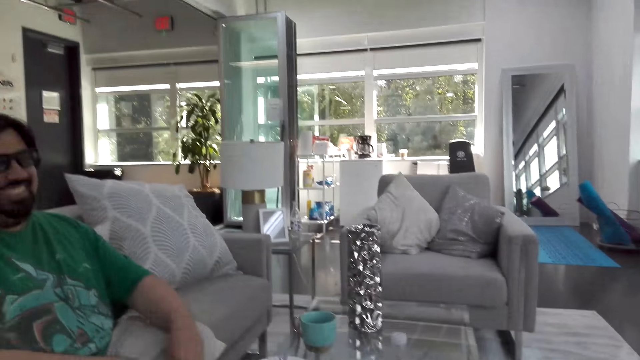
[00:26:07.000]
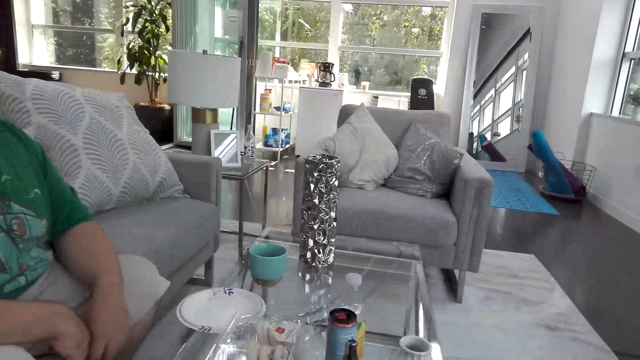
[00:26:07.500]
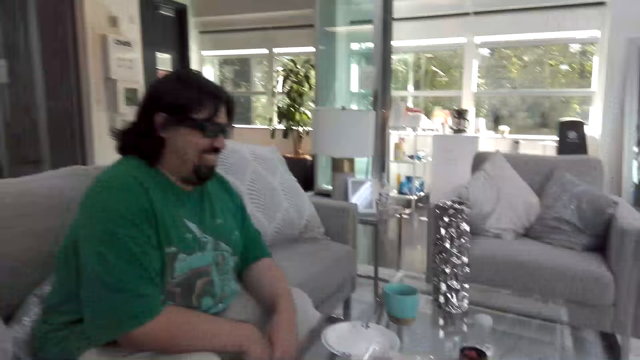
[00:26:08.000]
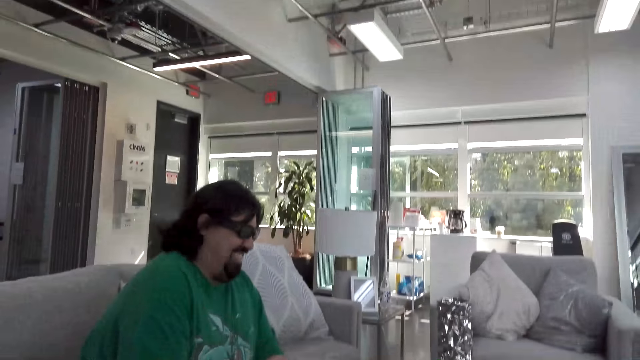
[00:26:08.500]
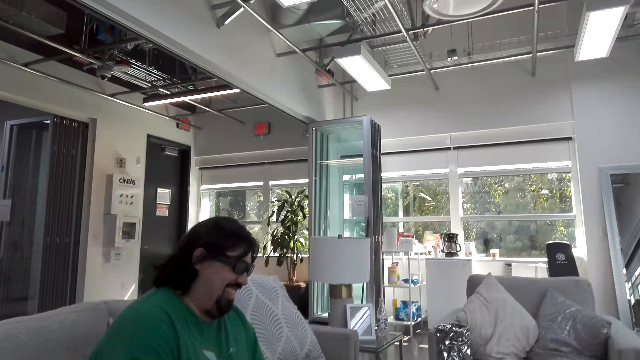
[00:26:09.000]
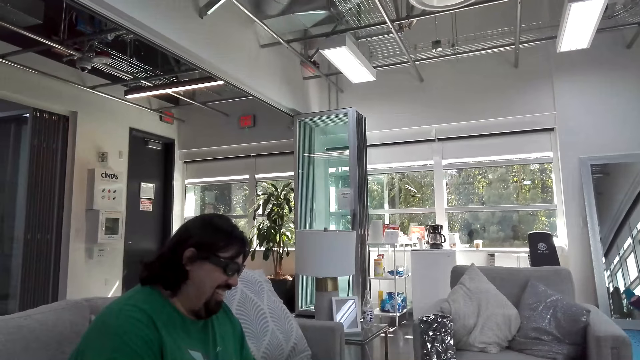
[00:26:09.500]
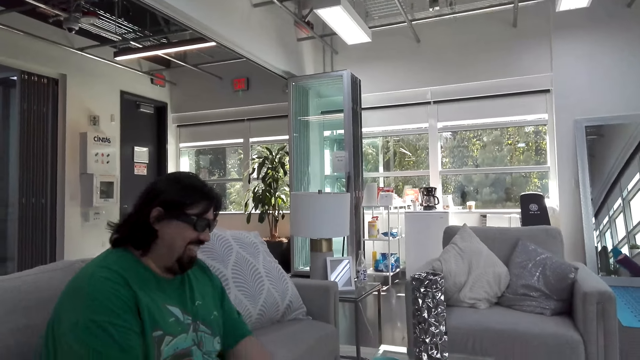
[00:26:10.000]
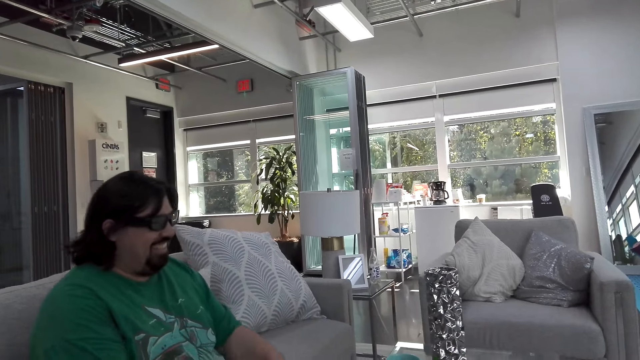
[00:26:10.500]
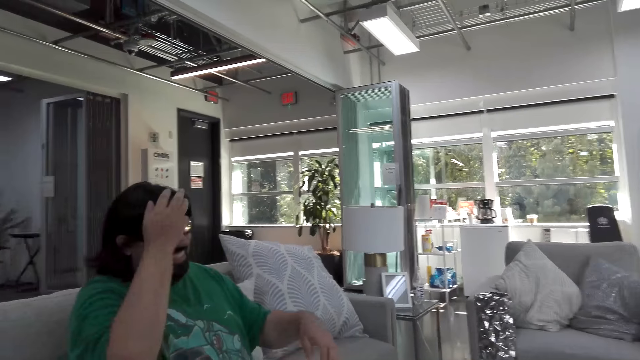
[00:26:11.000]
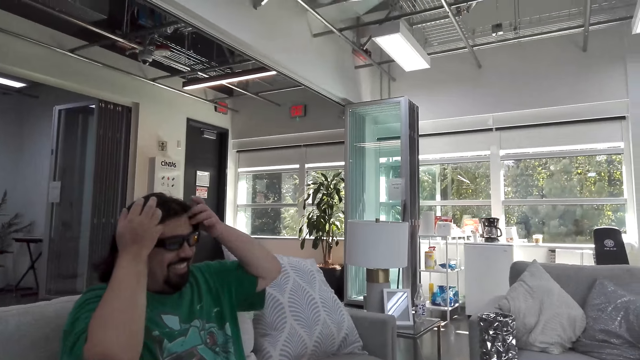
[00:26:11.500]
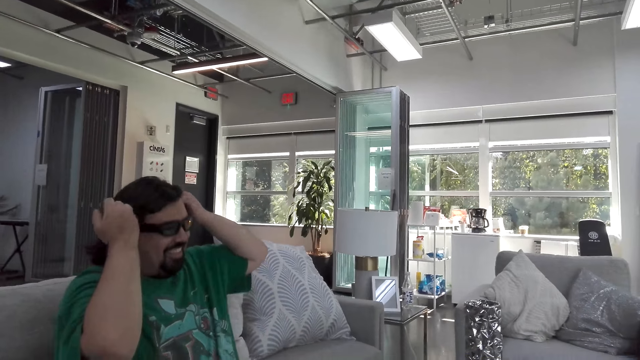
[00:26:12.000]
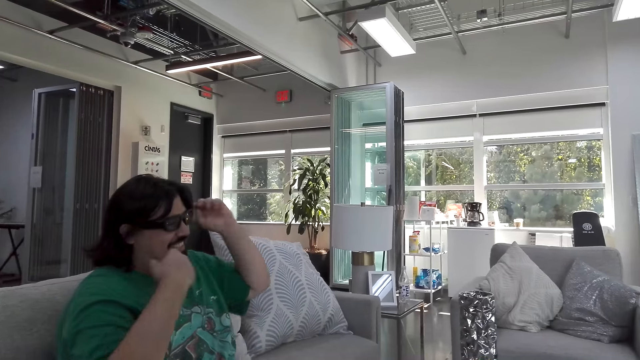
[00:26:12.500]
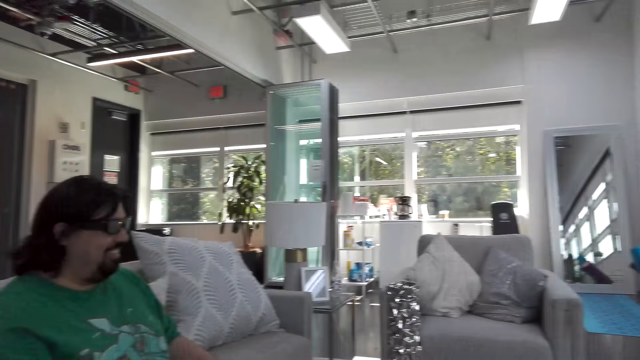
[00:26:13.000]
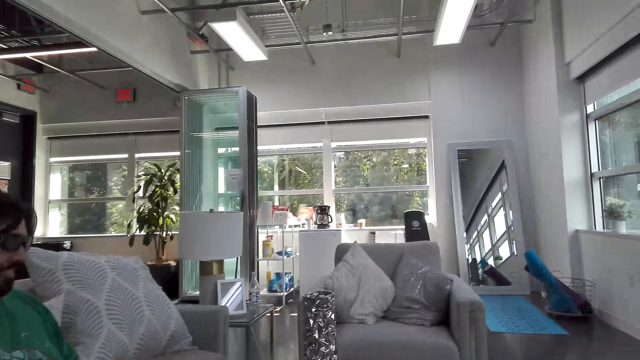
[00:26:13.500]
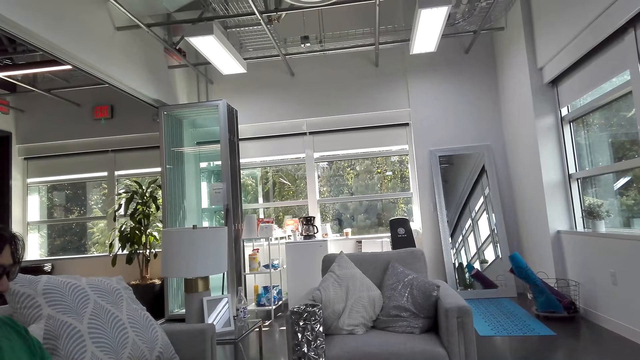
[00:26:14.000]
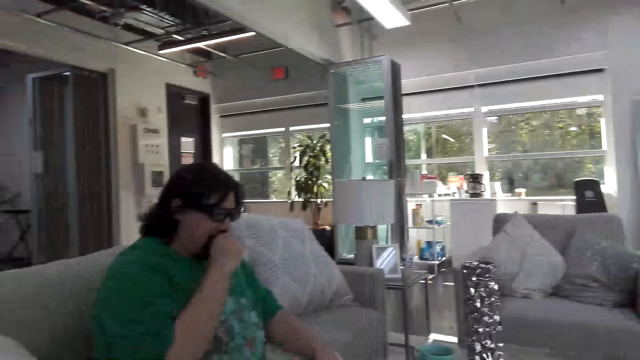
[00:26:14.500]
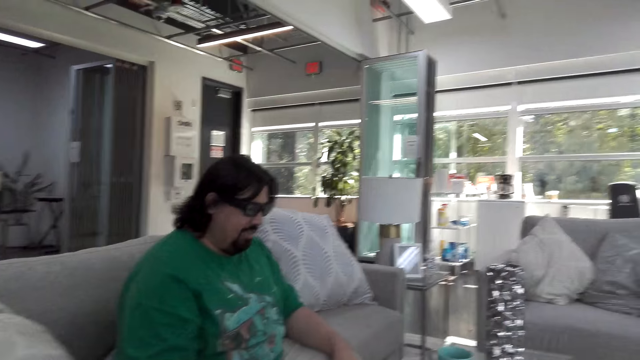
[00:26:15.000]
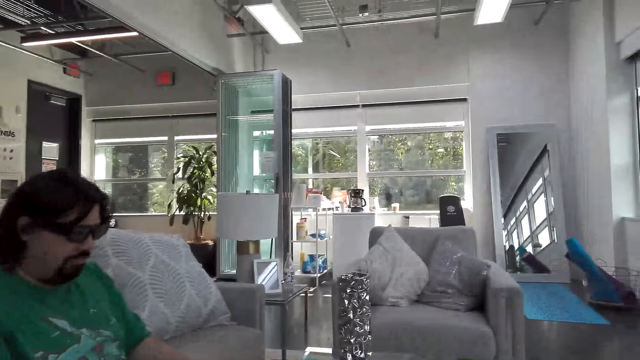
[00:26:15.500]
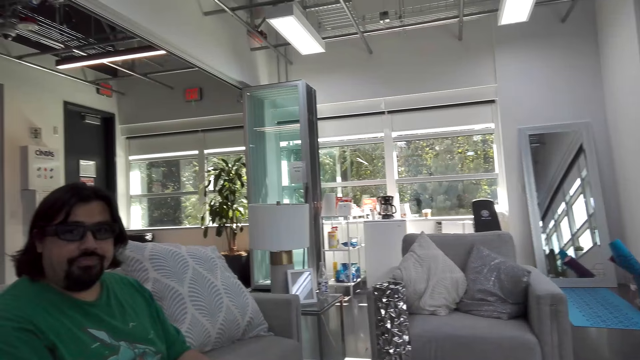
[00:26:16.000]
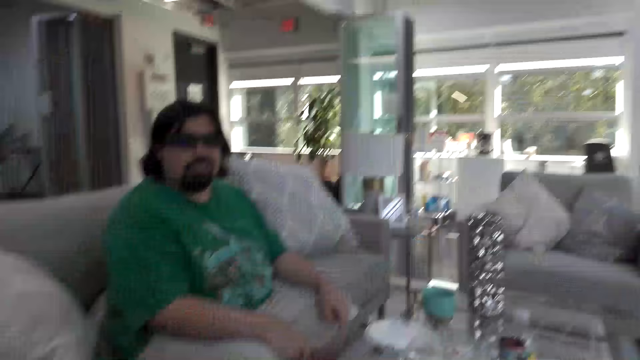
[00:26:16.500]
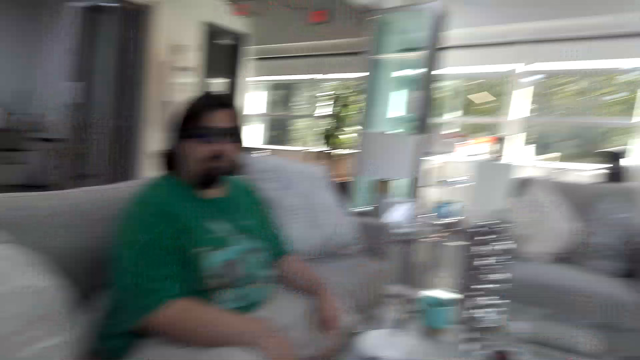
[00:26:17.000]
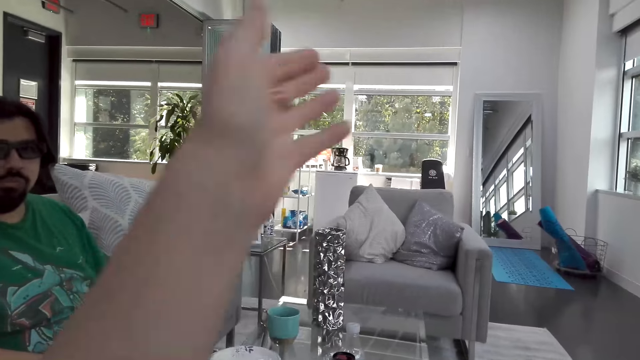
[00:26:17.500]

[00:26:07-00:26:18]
A man laughs. The camera wearer talks. The man moves his hands on his hair. The man moves his right hand. The camera wearer talks.

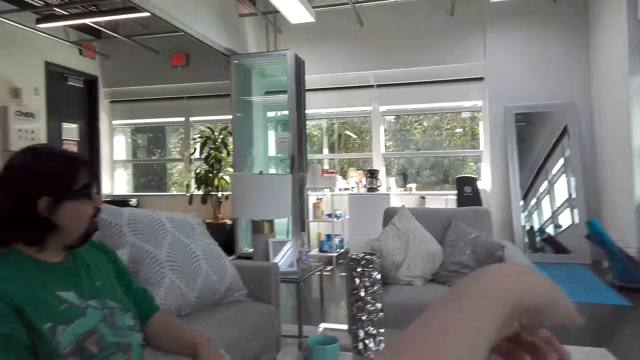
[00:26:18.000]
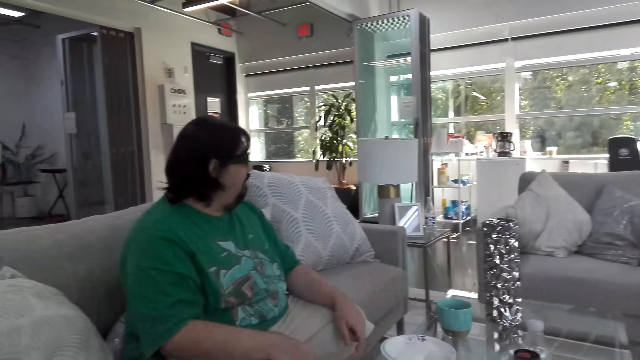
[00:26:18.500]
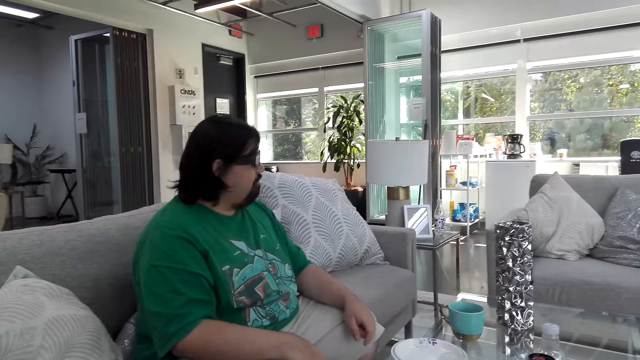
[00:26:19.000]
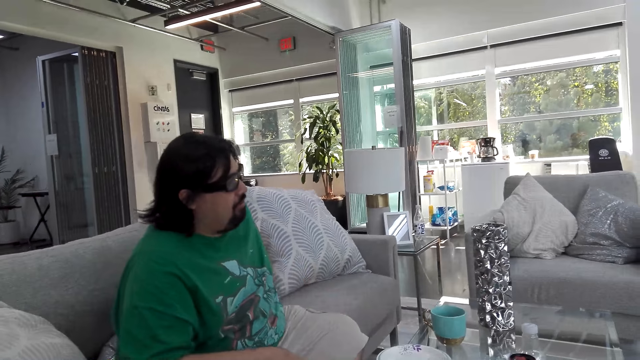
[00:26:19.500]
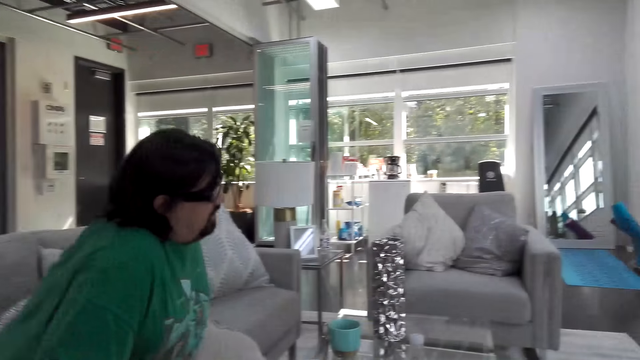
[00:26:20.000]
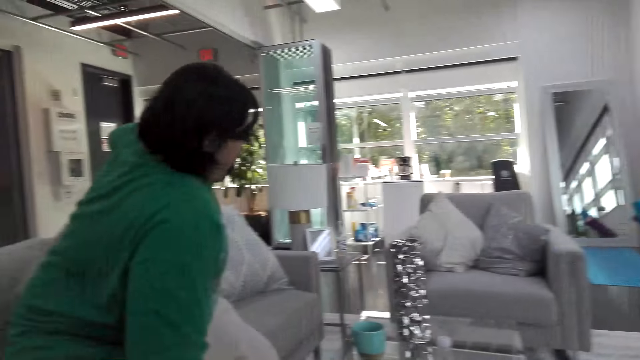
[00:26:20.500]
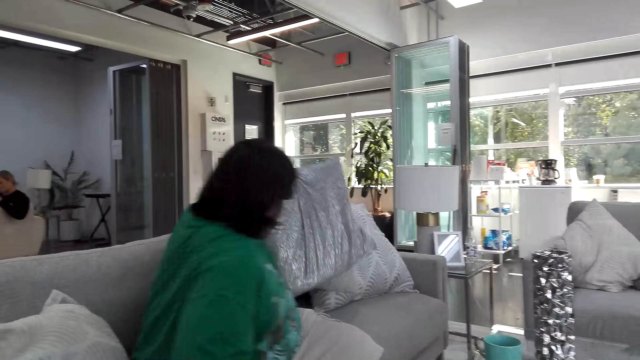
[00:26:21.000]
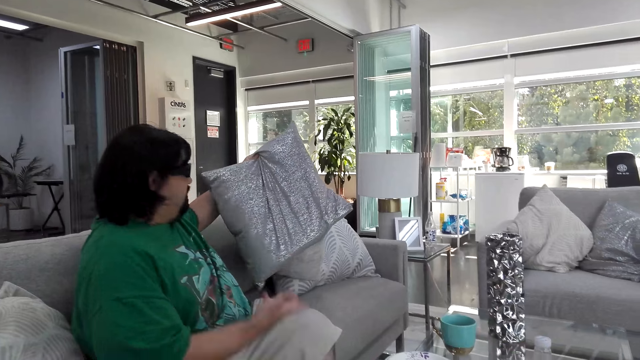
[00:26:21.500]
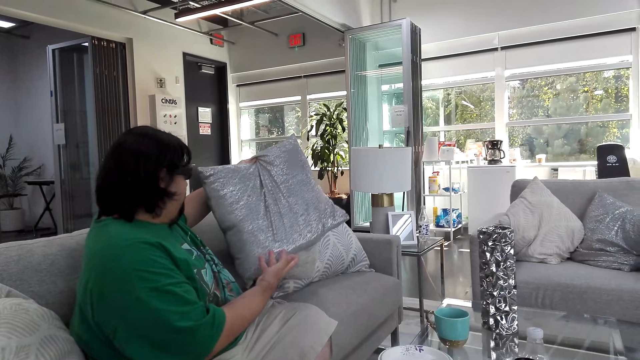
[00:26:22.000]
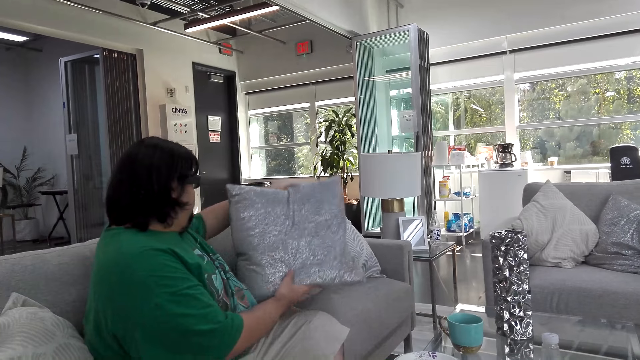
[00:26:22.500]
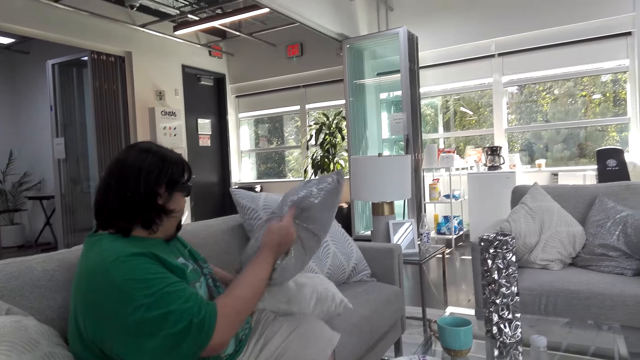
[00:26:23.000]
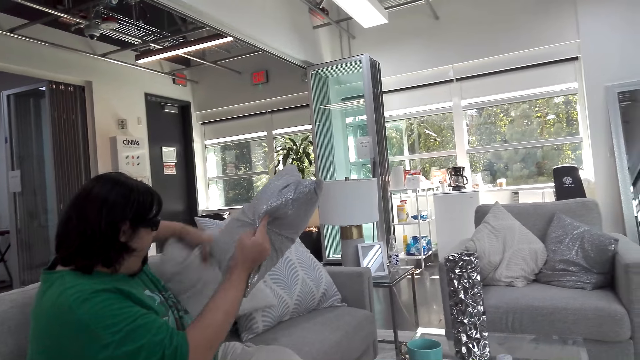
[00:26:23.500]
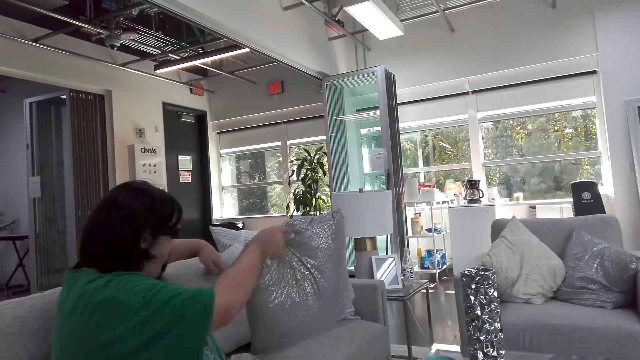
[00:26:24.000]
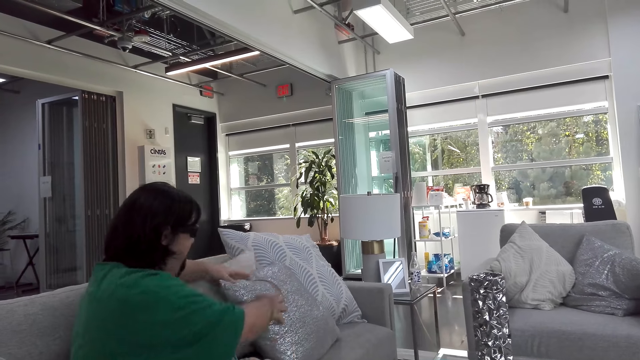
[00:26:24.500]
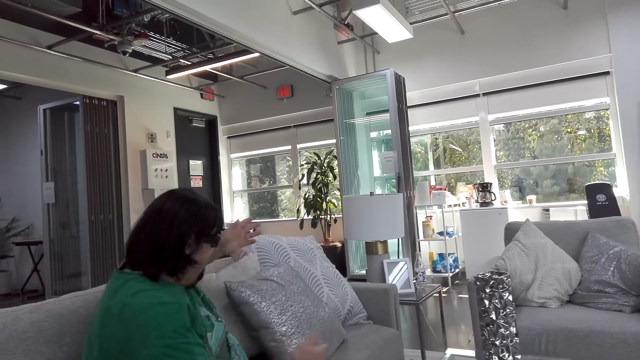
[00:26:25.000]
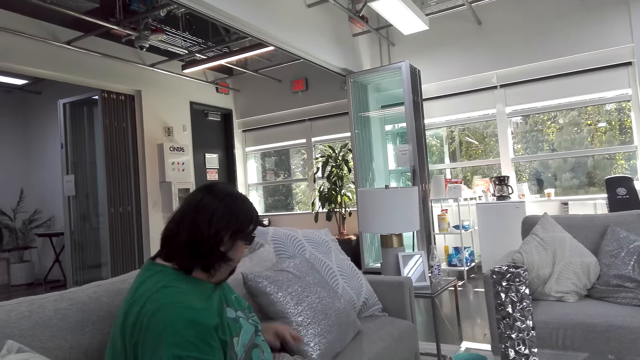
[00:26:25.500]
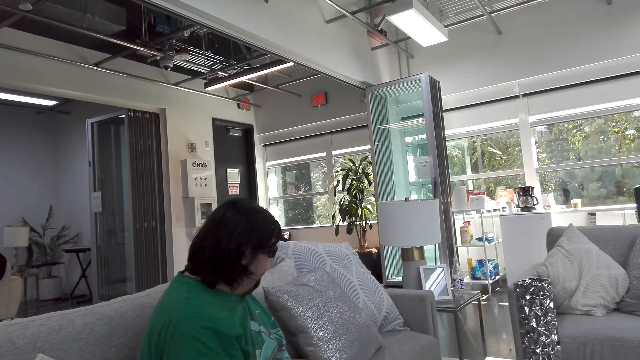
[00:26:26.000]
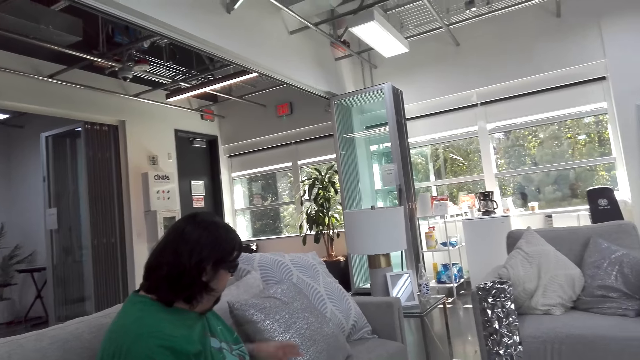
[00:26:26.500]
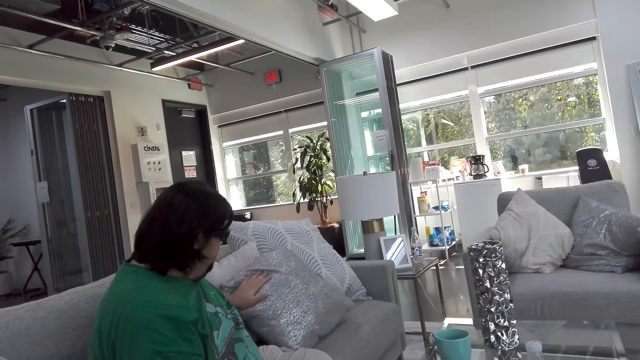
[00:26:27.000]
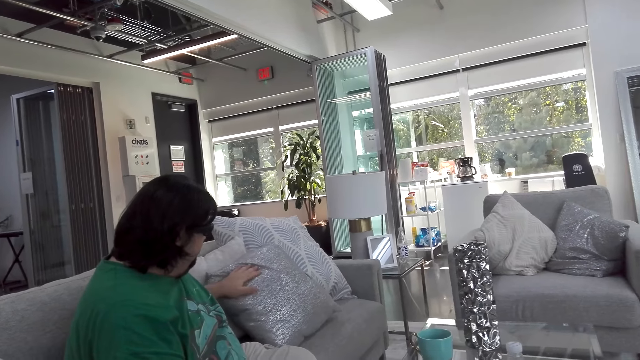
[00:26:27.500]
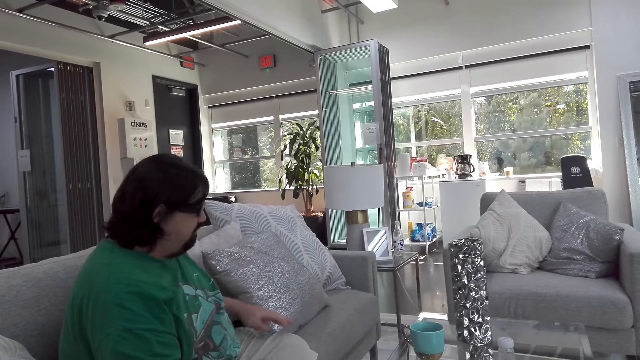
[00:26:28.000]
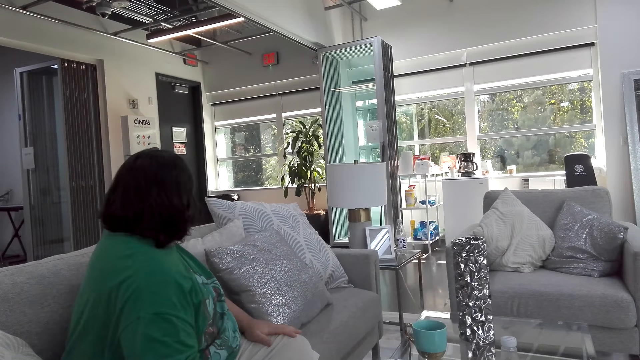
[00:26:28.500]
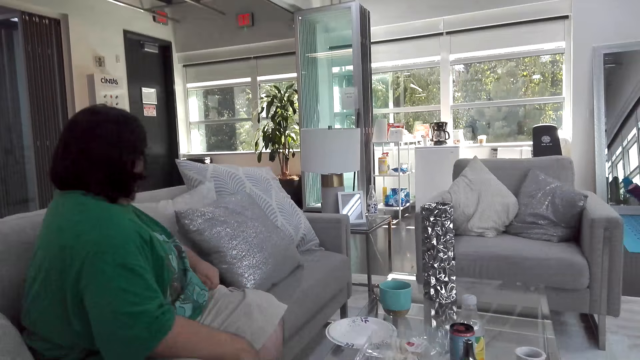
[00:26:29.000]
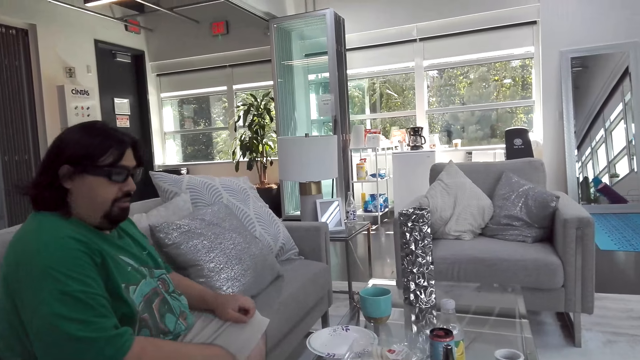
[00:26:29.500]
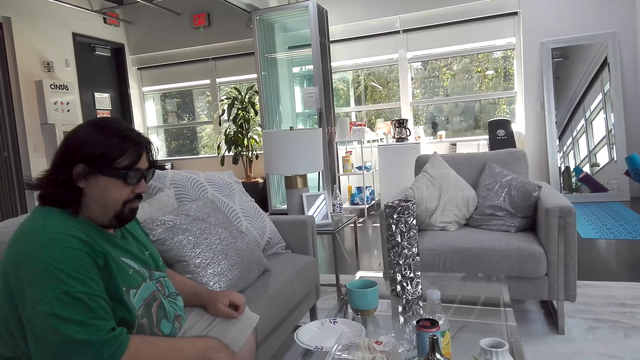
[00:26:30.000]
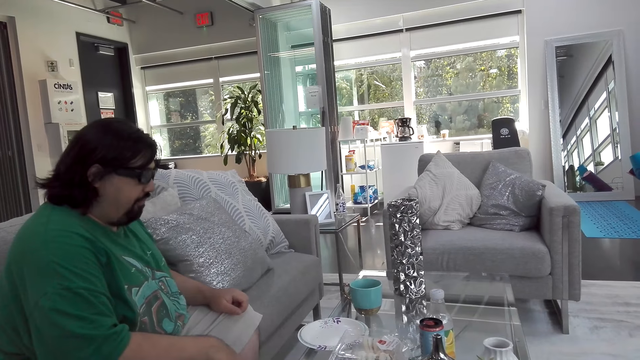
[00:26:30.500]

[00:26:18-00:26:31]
The camera wearer points her hand towards the pillows. A man moves on the couch. The man takes the pillow on the couch and holds the pillow with the other hand. The man moves the pillows on the couch. The man talks. The camera wearer talks.
